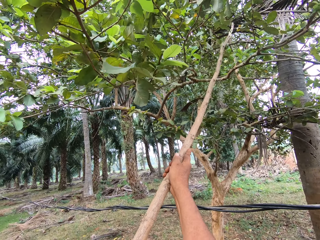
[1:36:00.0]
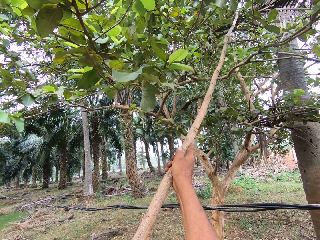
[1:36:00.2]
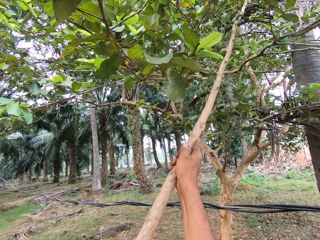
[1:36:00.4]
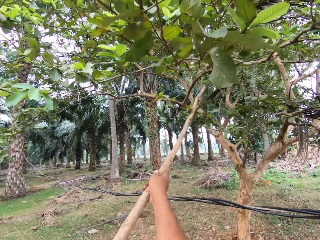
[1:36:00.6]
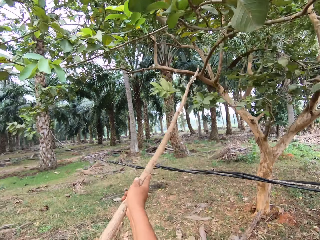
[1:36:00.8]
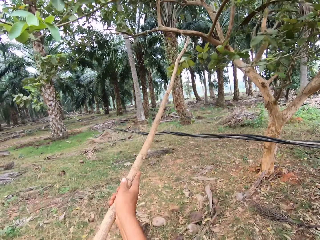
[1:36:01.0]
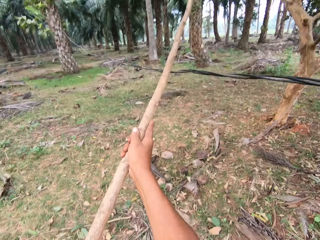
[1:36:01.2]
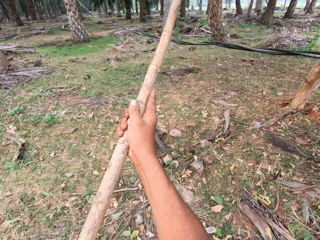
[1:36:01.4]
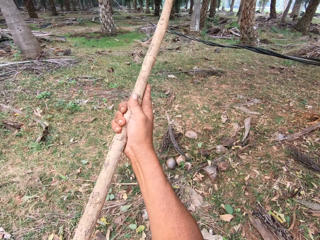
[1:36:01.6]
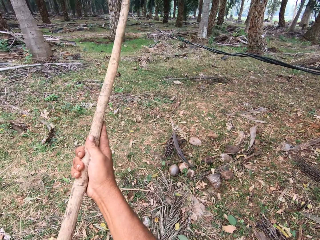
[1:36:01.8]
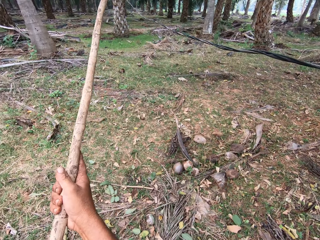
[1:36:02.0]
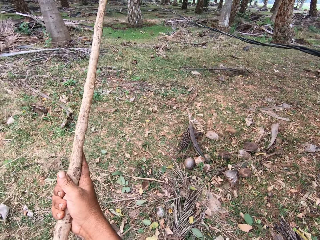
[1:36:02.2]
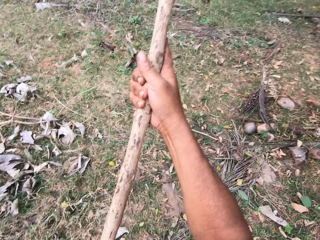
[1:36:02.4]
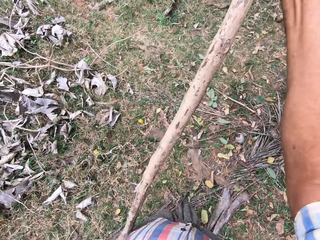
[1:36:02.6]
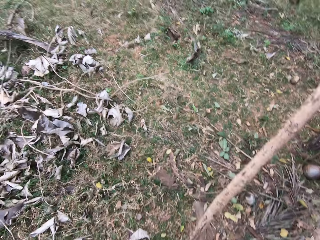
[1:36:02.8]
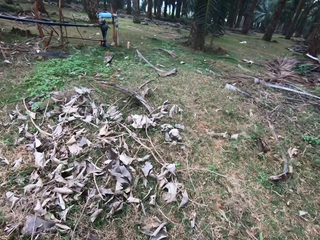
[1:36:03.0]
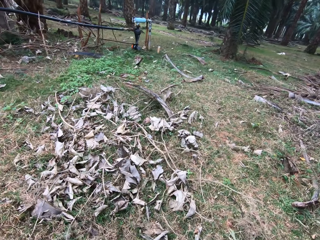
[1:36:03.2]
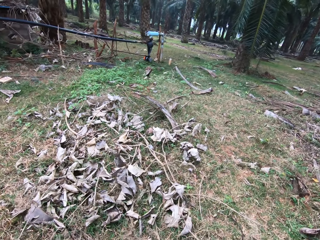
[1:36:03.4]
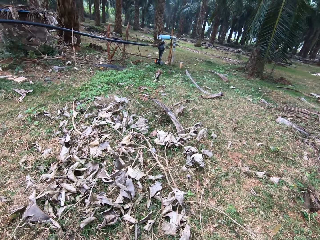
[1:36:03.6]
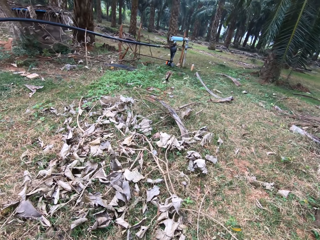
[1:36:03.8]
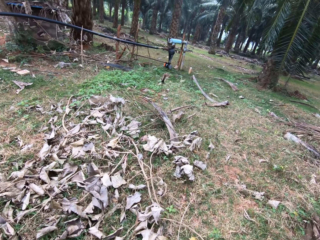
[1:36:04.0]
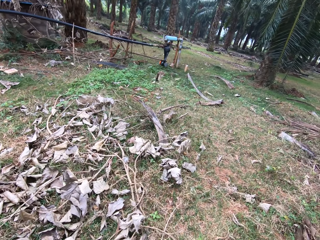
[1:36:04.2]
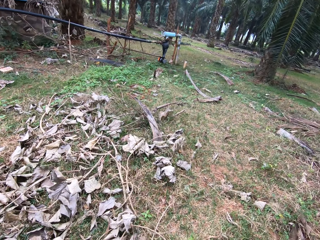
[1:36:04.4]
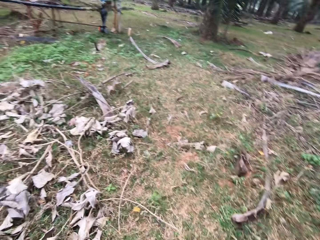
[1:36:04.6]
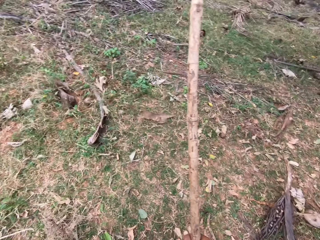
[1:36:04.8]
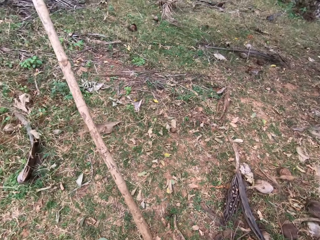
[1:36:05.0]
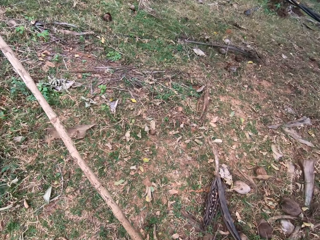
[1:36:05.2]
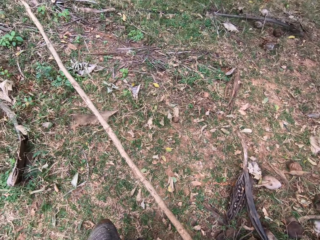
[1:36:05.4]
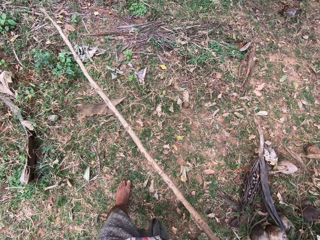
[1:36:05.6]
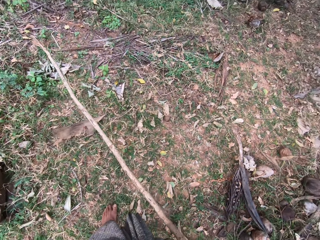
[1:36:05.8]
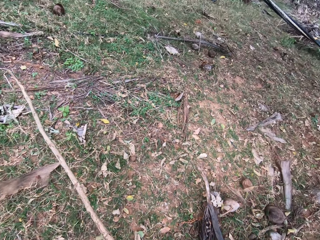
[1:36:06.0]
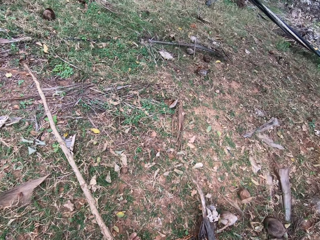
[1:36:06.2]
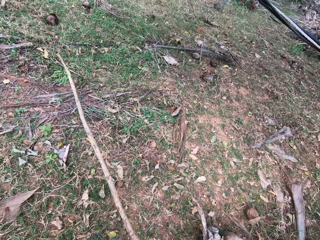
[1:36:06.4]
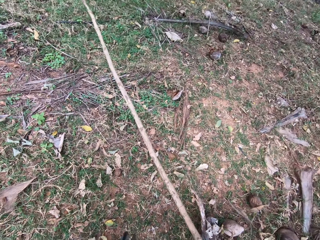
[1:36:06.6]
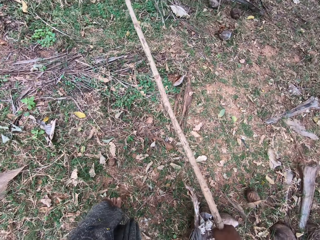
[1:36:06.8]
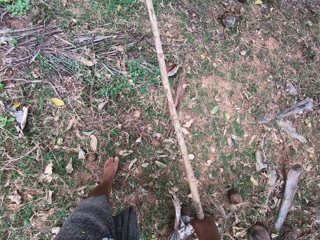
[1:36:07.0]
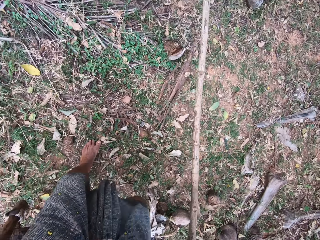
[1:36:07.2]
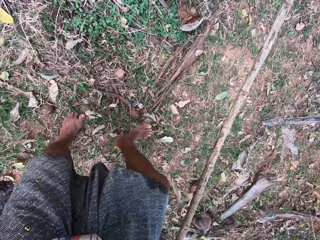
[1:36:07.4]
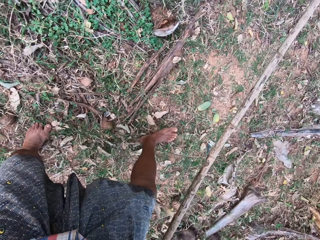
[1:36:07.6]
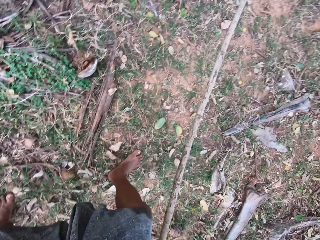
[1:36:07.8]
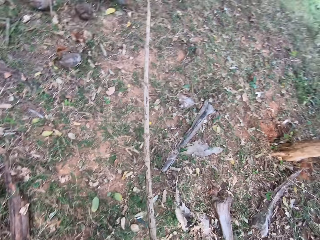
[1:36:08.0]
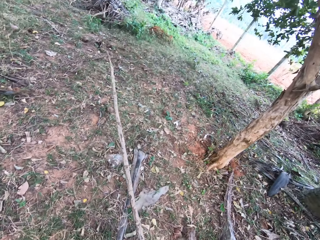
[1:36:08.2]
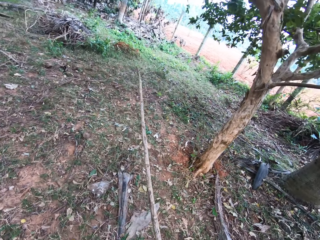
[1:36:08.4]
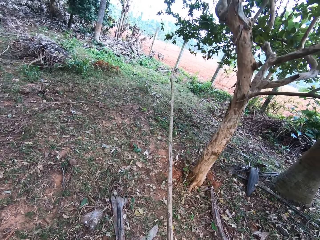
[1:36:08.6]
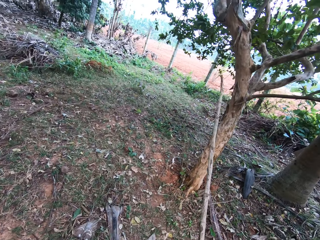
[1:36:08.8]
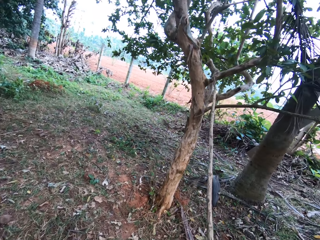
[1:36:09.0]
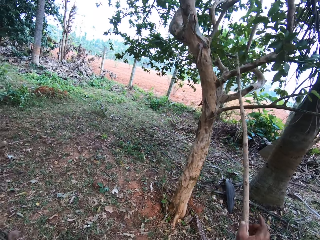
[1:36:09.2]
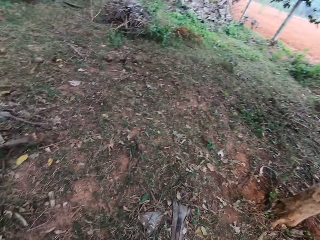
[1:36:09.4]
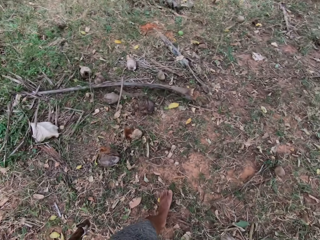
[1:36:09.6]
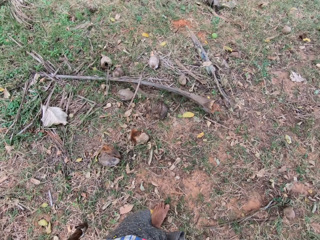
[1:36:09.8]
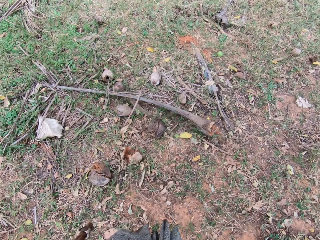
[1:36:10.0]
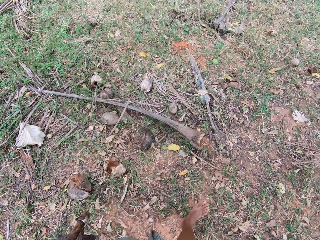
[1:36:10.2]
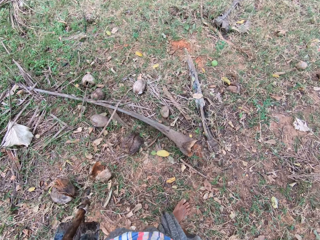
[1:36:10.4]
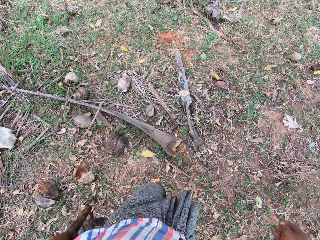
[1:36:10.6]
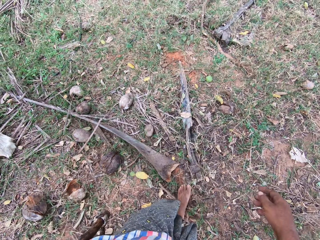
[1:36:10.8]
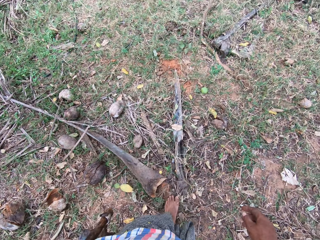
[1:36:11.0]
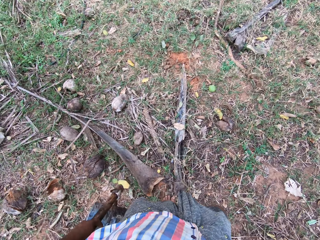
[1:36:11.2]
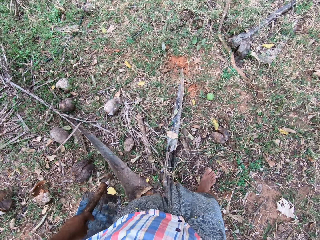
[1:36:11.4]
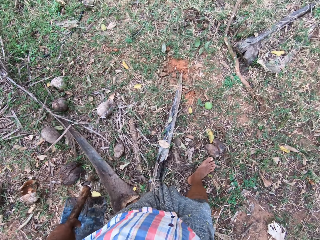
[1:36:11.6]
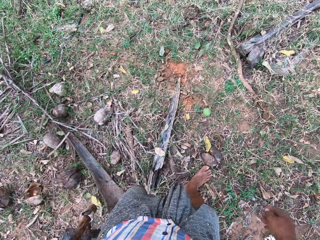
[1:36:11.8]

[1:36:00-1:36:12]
The camera wearer hits the tree branch with the stick. They move the stick. They step forward. They converse. They walk around. They put the stick on the tree. They walk around.

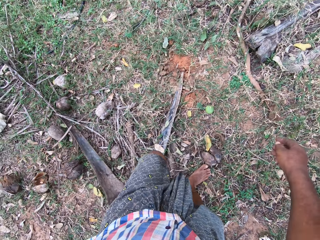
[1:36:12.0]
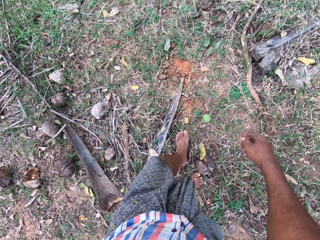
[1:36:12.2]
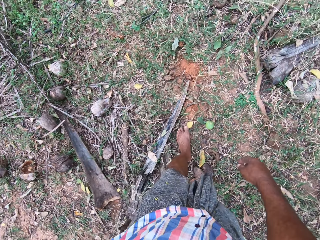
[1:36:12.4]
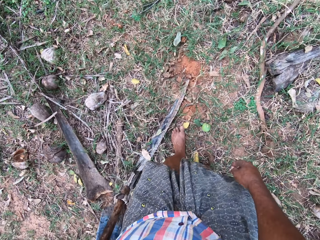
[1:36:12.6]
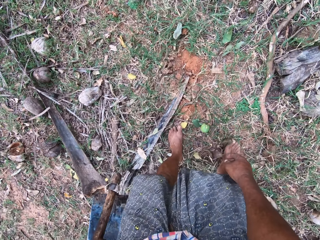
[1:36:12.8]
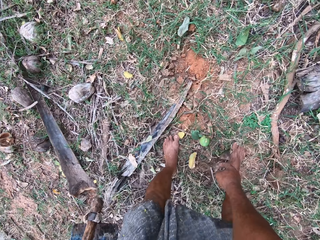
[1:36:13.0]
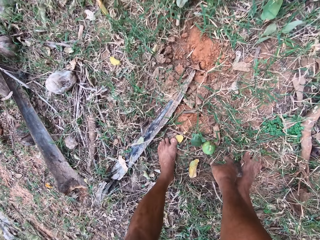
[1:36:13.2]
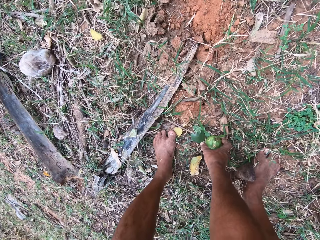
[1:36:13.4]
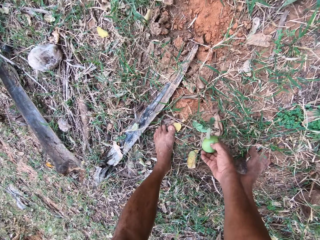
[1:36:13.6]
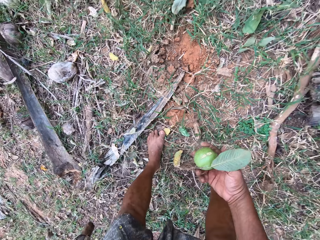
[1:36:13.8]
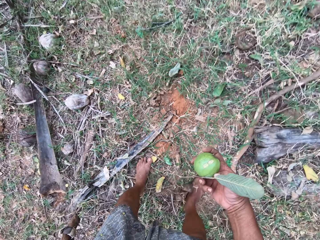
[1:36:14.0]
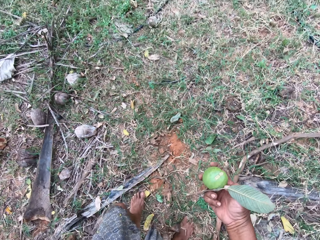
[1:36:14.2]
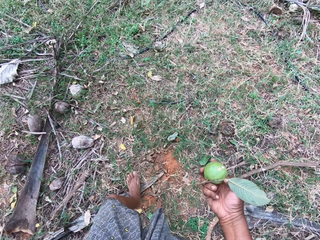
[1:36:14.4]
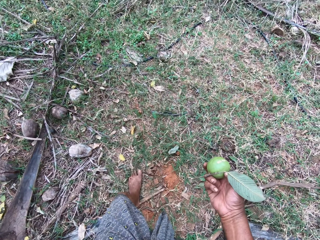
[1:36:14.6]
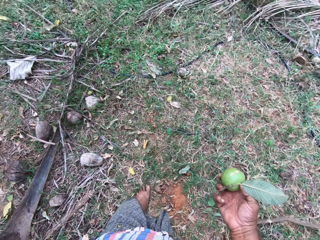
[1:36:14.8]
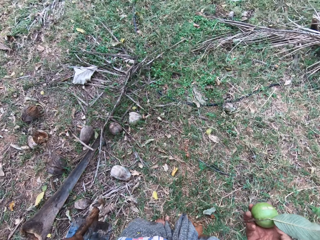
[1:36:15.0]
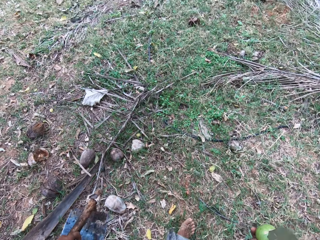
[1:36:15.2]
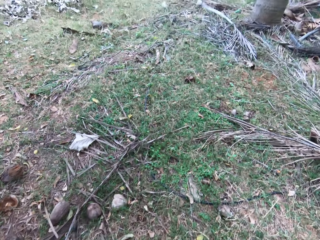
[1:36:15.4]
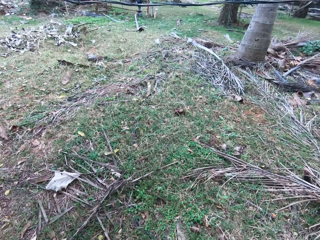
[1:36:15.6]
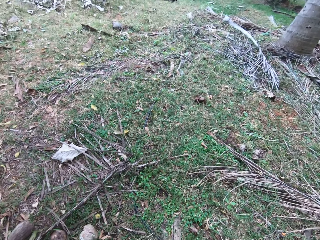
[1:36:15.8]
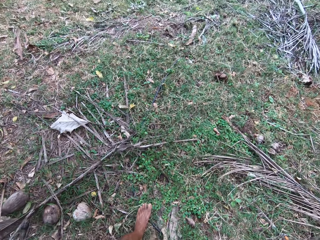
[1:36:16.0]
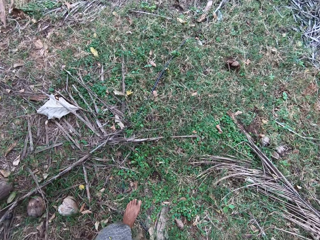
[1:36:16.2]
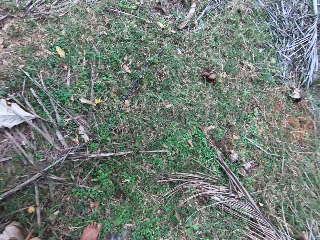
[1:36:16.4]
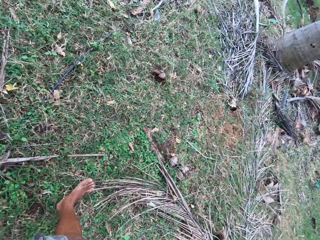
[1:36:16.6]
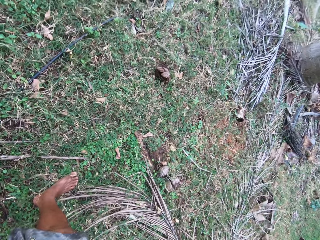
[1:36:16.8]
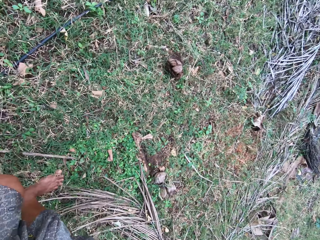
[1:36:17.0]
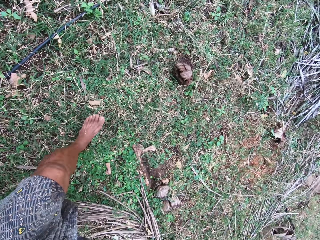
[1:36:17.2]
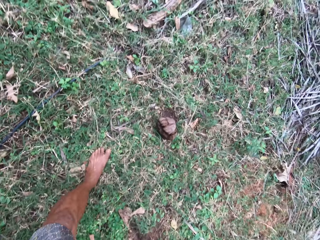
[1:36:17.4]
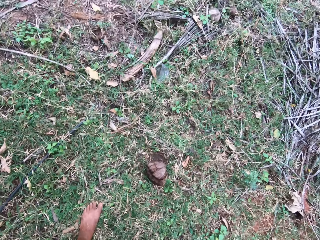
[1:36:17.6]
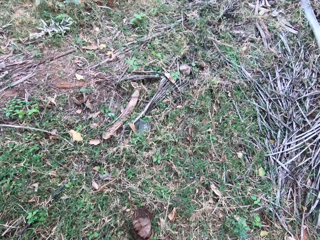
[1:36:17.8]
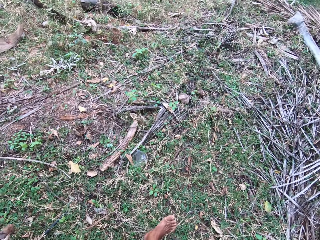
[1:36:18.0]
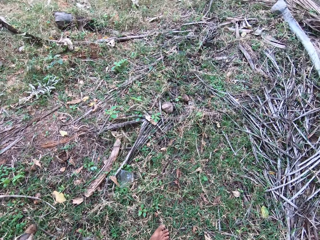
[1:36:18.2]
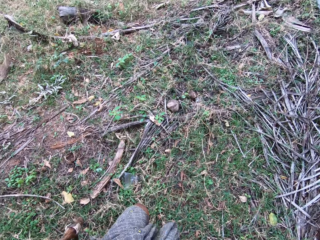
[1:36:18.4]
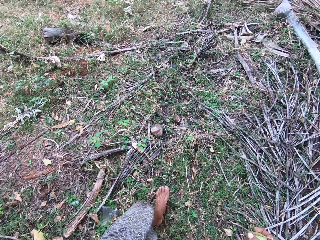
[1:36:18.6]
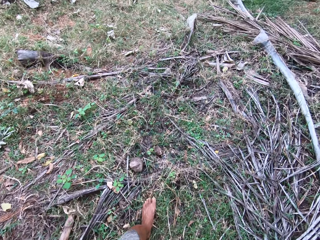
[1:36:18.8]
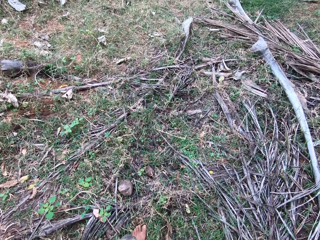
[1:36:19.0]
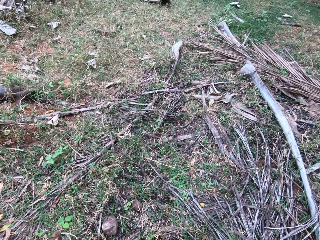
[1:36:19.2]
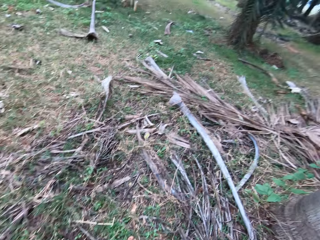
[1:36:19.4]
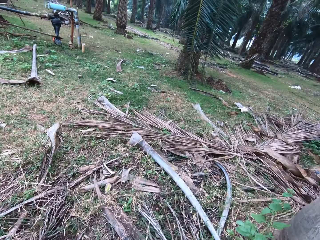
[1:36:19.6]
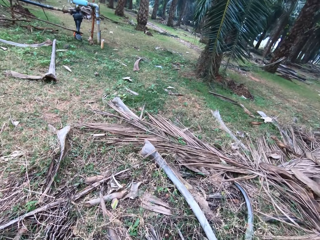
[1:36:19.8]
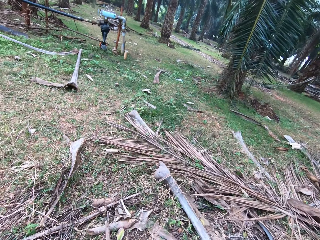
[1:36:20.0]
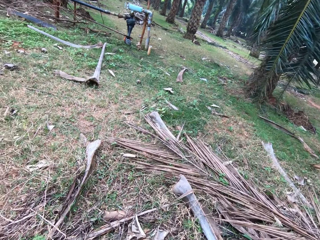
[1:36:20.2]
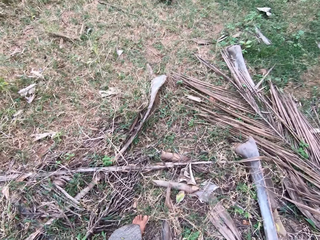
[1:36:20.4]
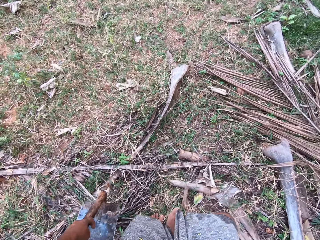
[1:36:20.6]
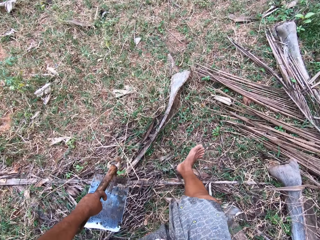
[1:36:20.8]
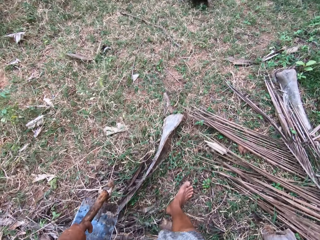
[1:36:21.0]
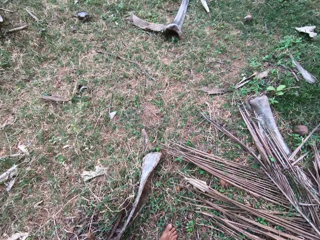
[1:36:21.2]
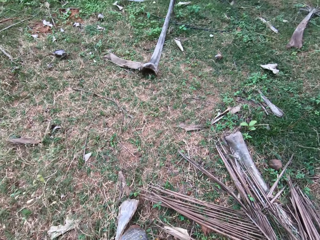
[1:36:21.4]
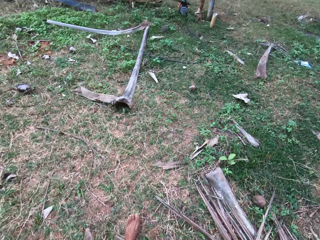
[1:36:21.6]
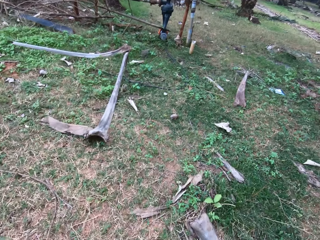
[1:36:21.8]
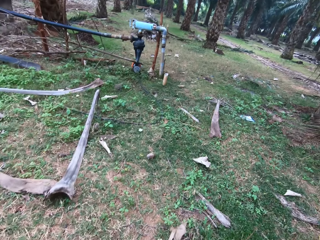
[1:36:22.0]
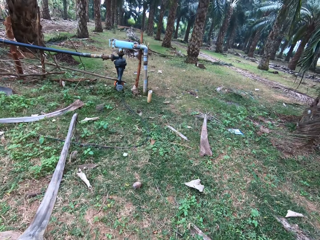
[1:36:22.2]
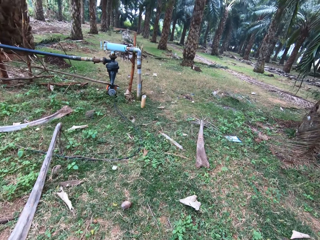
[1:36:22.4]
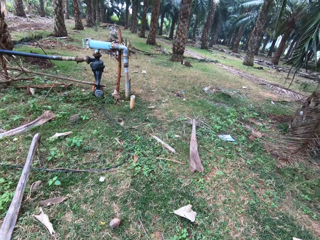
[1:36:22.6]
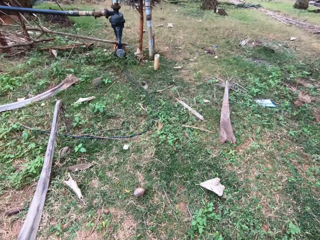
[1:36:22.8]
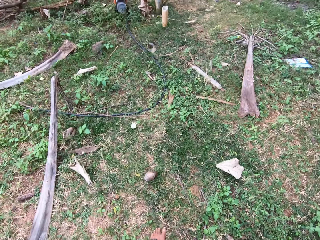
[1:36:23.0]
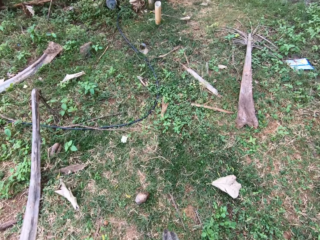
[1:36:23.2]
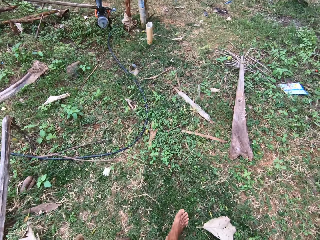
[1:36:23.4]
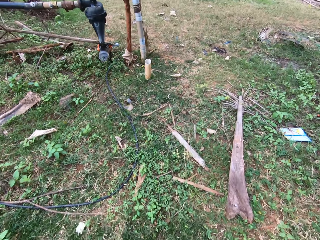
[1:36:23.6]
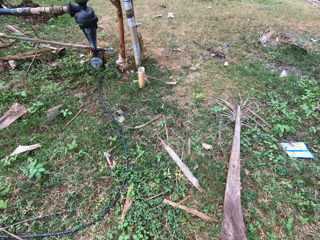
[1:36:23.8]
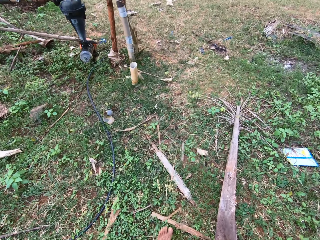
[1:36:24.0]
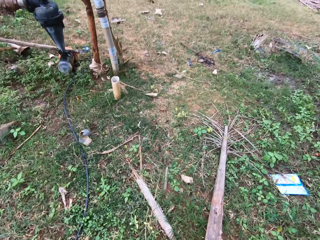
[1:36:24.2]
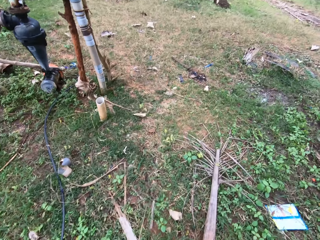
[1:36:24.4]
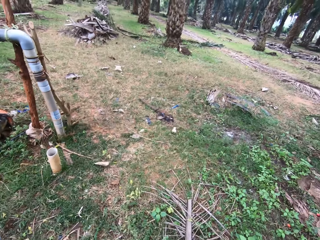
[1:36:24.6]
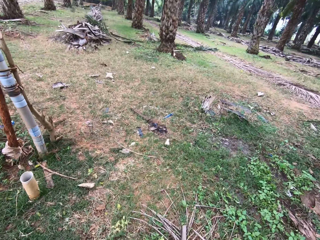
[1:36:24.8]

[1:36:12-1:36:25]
The camera wearer picks an orange or guava from the floor. They walk around. They walk. They converse. They walk around.
